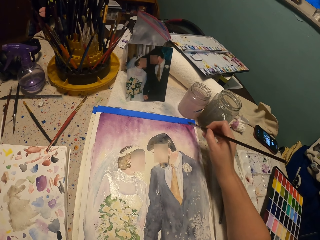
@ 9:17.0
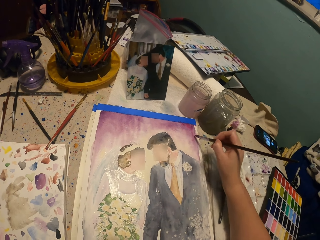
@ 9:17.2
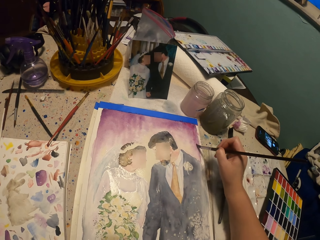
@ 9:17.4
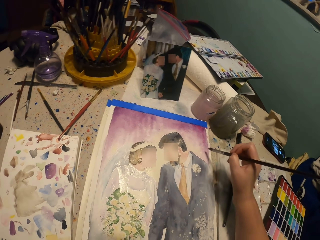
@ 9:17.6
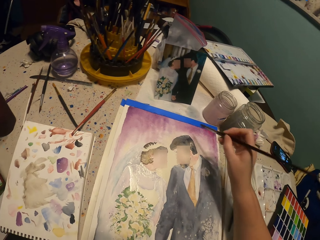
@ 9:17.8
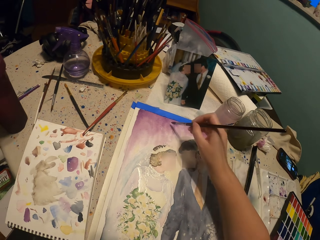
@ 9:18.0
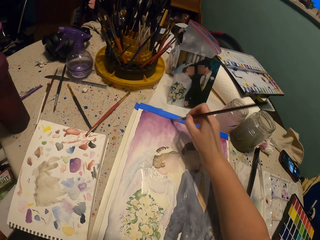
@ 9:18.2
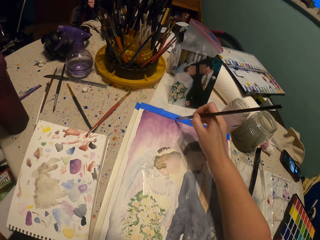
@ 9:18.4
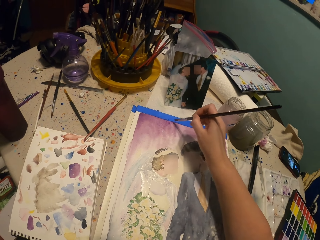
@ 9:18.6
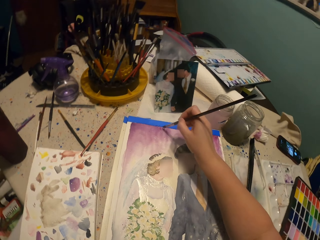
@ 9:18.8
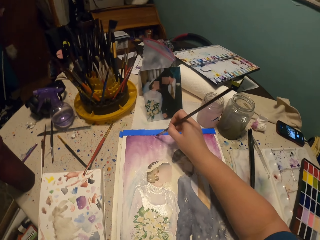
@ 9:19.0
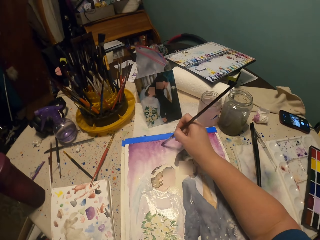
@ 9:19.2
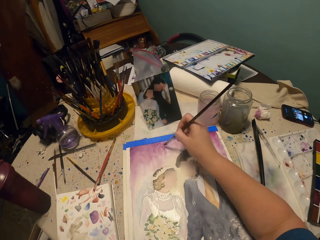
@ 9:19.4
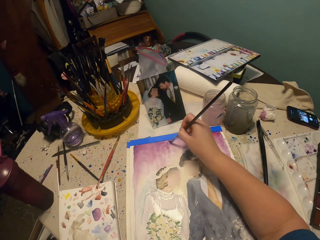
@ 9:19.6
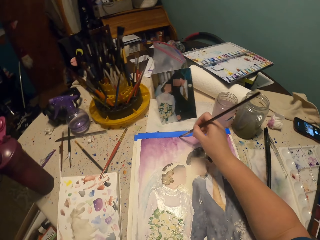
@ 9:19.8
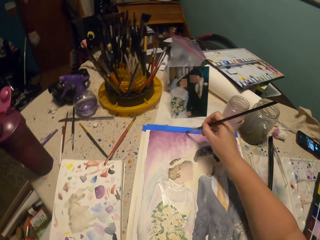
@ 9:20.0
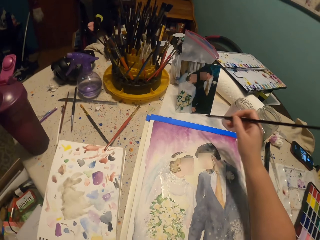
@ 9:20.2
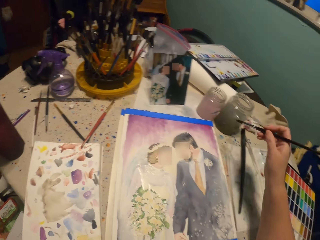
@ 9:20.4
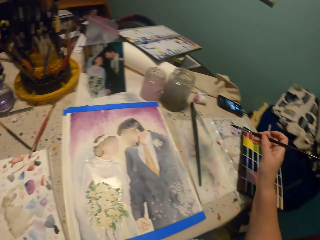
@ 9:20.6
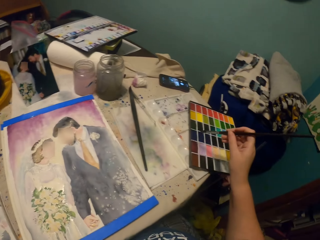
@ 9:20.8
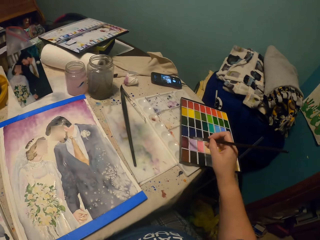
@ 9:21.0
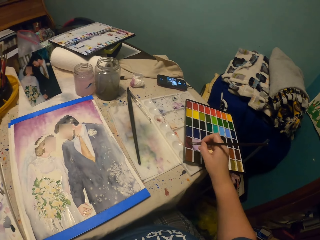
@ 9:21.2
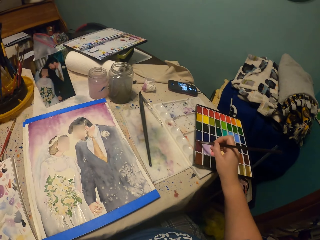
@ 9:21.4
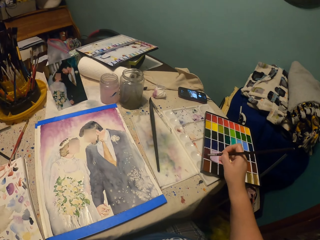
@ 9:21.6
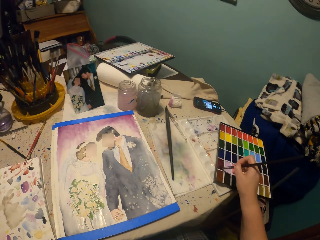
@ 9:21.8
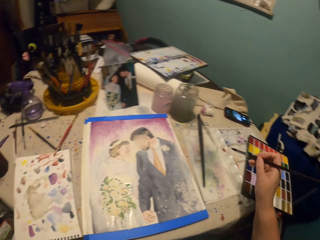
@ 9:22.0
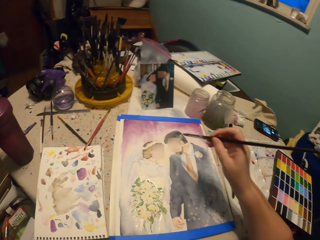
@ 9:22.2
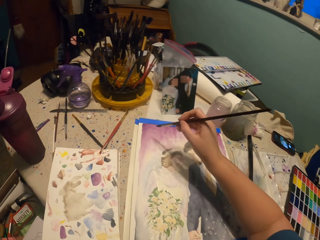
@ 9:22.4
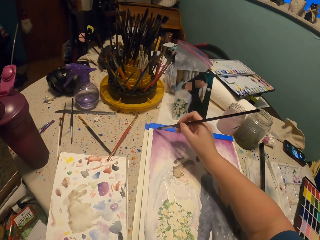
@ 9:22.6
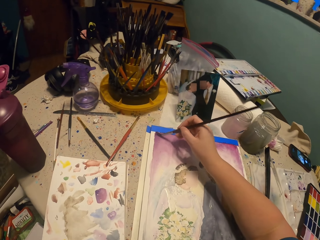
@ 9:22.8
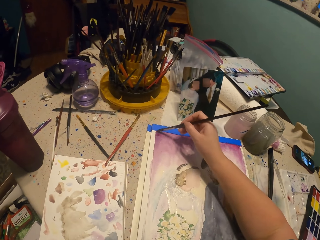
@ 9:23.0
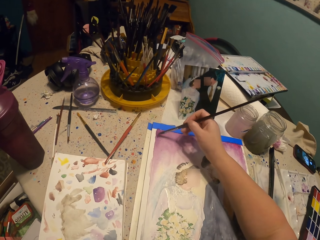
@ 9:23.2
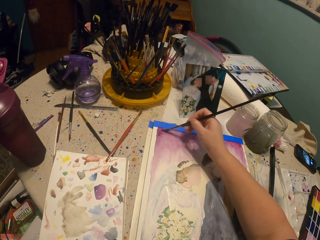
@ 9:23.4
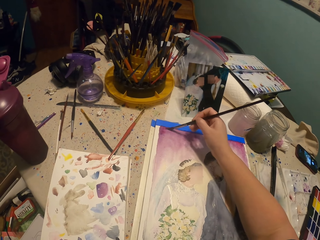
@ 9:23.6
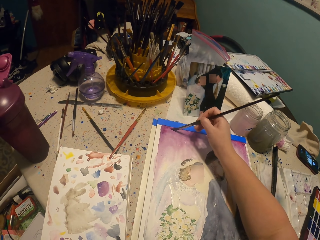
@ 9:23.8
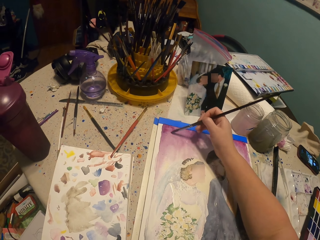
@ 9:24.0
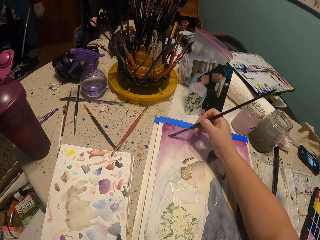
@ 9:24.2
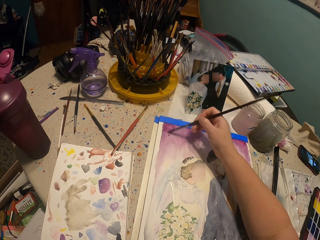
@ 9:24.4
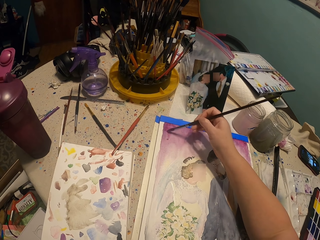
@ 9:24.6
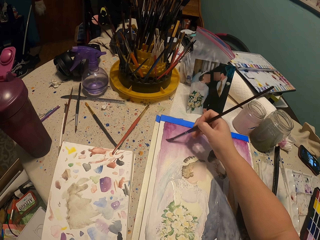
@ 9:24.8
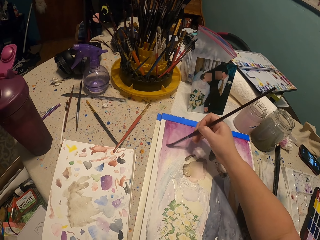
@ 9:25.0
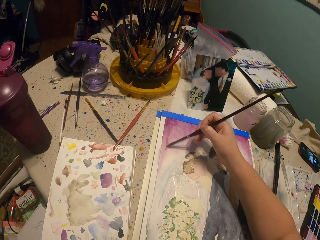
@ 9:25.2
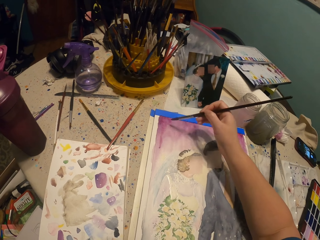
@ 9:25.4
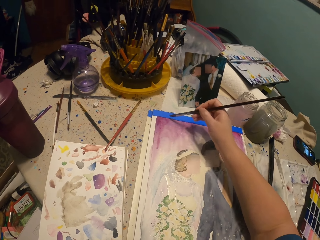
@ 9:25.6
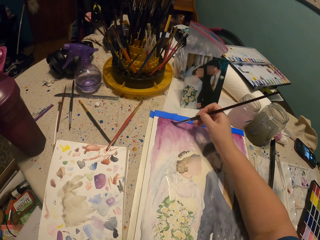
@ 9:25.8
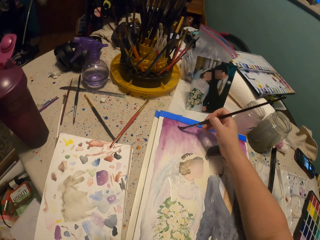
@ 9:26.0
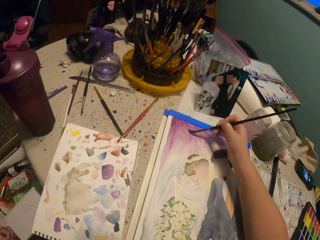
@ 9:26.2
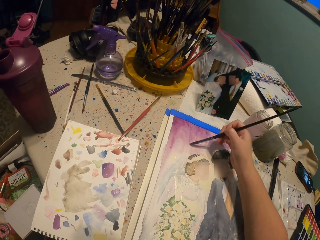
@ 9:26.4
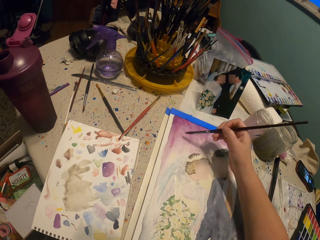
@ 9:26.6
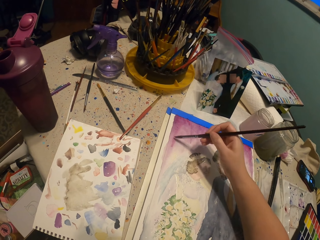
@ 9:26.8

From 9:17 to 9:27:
The camera wearer looks around. They dip the round brush in paint. They paint the picture with the paint brush.

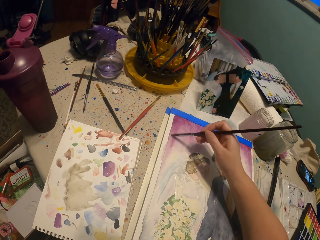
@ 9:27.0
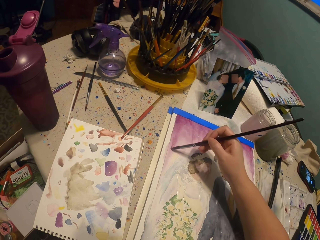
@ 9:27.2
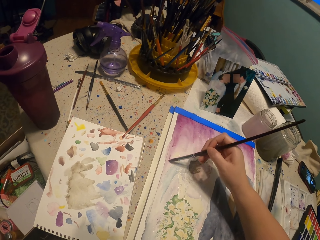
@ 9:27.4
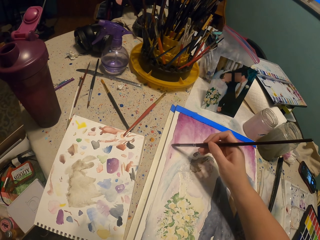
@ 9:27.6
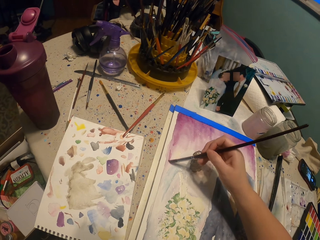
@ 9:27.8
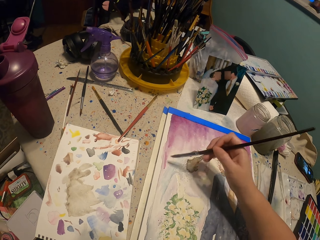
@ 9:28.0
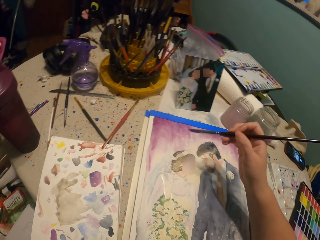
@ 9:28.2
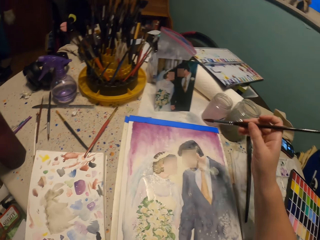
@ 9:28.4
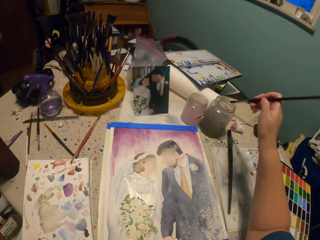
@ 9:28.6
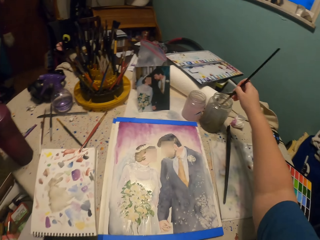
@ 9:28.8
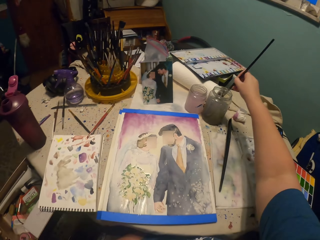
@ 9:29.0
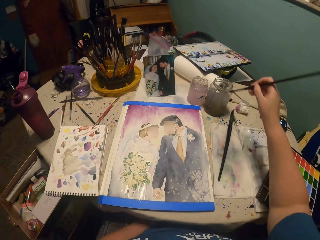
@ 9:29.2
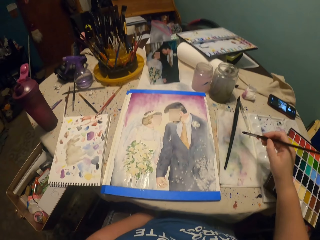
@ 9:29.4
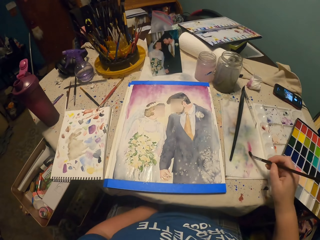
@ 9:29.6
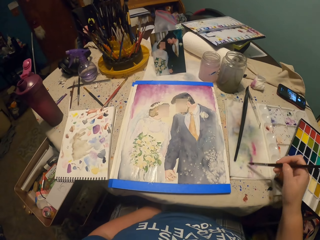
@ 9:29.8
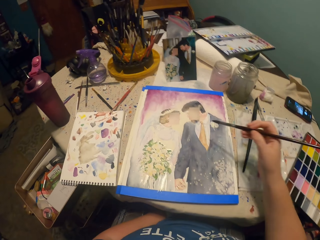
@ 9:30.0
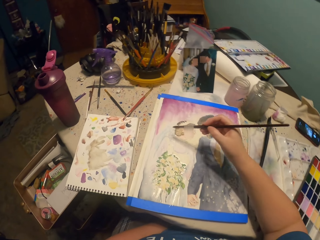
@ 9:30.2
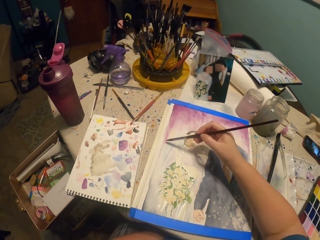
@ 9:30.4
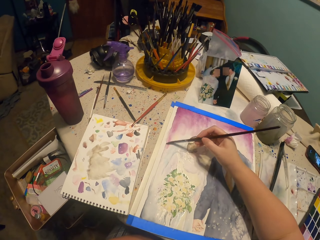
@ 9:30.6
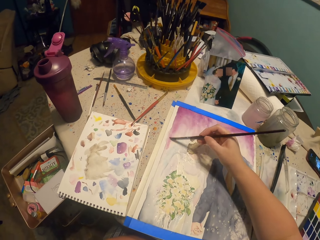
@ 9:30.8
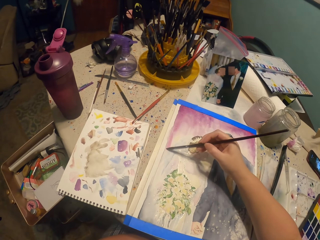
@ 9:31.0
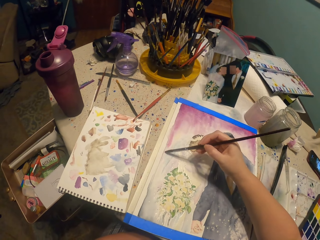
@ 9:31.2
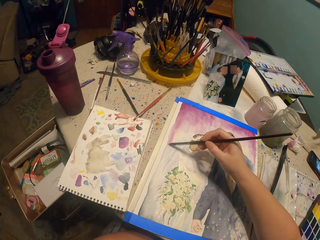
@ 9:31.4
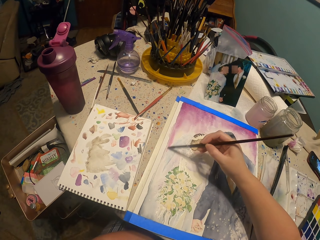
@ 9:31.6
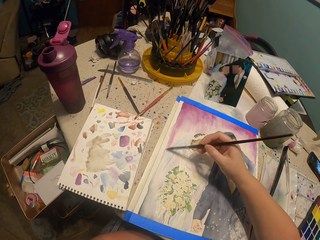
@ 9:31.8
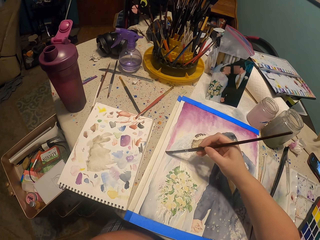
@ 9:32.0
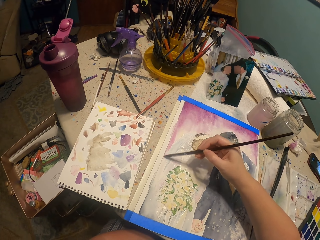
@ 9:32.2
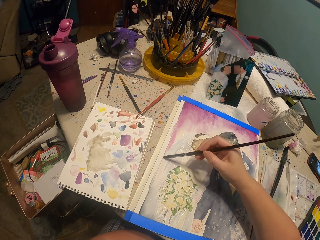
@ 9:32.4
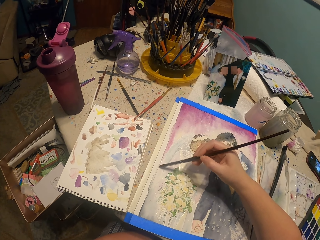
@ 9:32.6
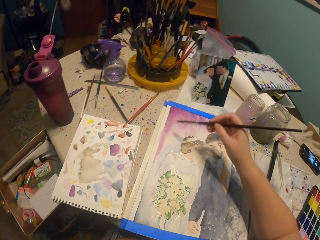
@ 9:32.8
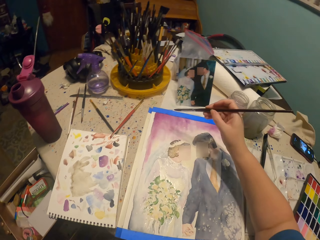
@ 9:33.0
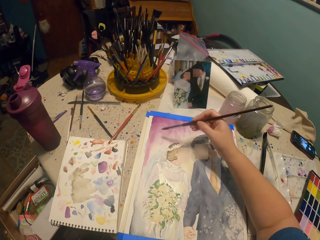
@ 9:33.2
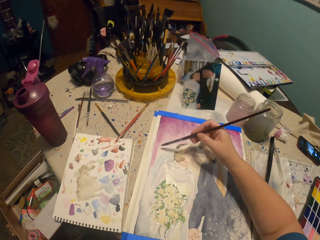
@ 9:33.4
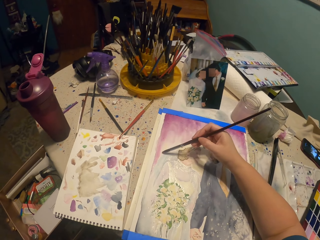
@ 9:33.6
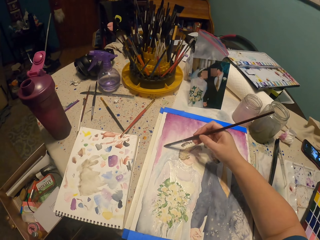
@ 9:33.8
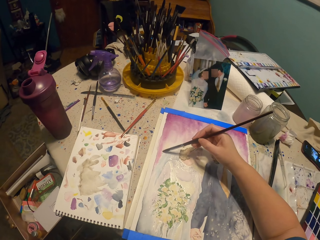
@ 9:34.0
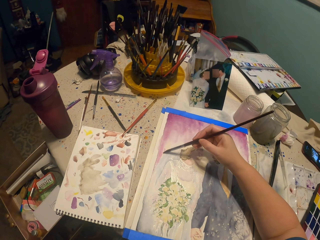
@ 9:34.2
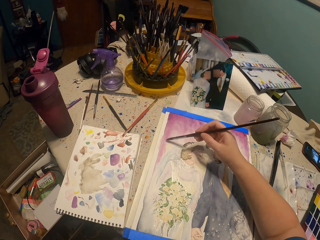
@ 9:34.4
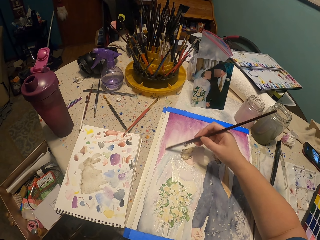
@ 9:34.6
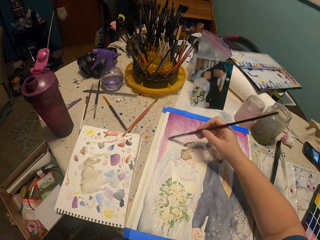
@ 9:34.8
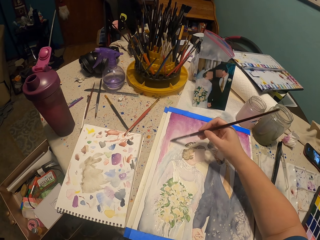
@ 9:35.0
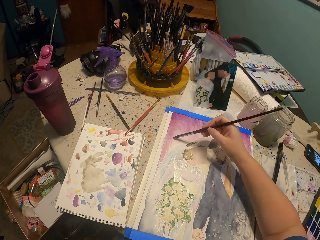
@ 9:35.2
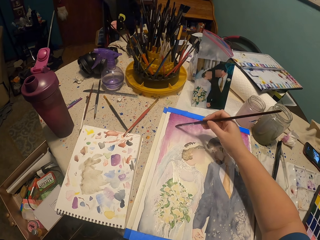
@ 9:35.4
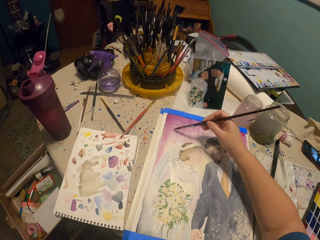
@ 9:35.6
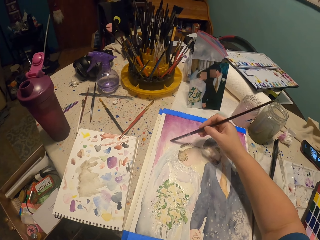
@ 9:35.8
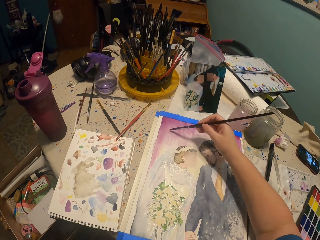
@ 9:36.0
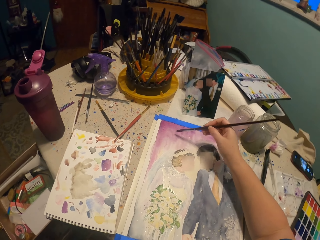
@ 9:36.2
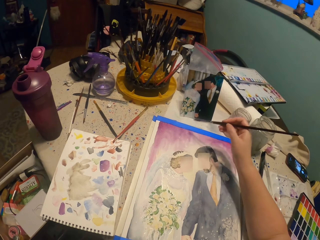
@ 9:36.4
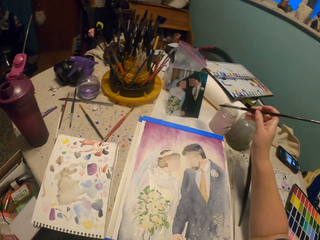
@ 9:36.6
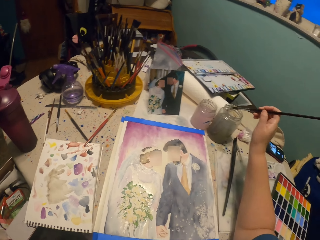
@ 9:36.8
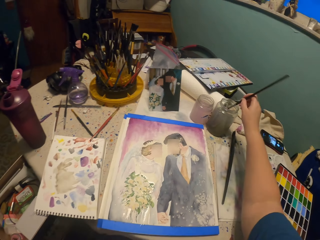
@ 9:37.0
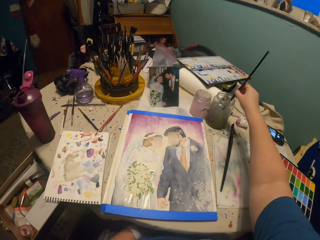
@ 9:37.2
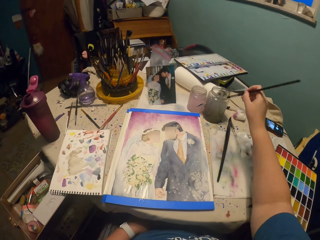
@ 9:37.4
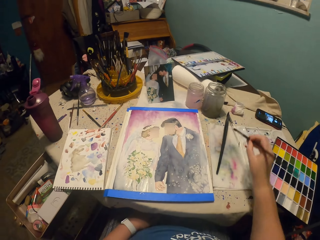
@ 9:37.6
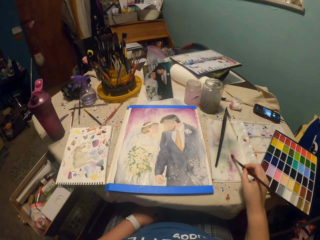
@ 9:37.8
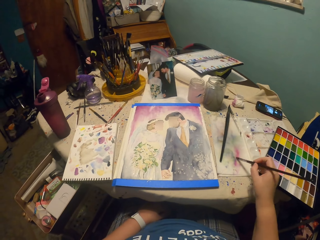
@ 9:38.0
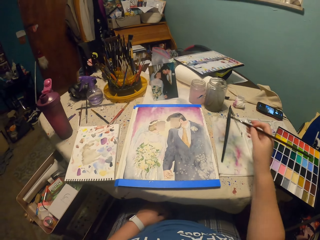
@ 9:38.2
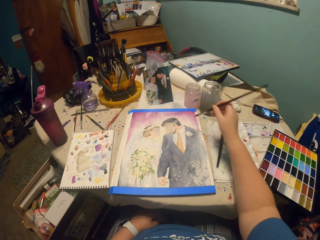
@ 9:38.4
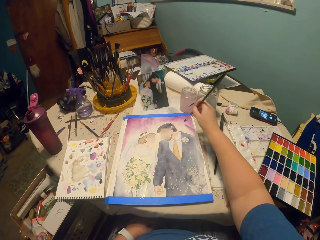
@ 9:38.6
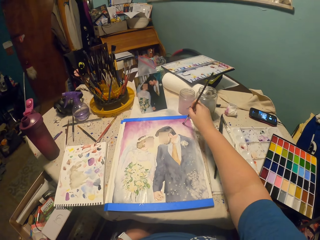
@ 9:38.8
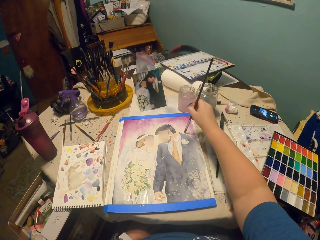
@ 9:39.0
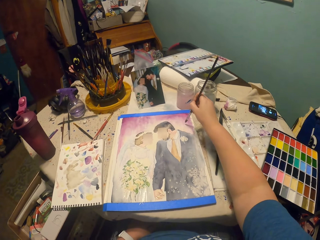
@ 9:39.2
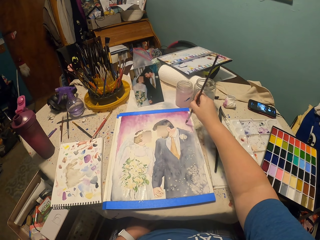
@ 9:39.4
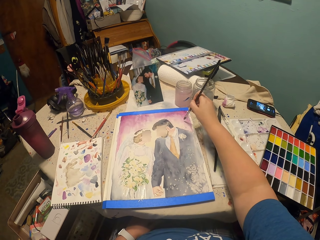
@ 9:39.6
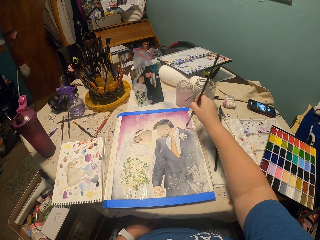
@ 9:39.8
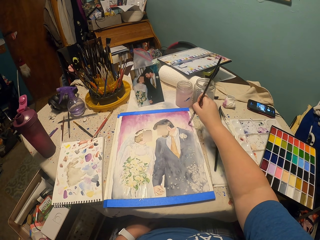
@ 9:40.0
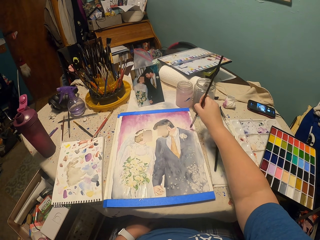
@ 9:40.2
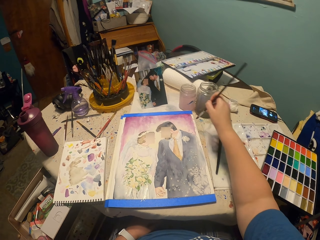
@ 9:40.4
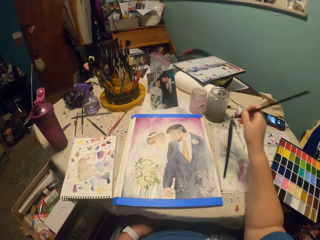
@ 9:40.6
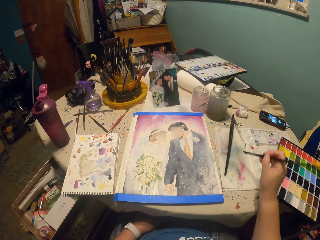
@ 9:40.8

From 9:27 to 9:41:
The camera wearer taps a side. They dip the paint brush in water. They tap a side. They paint the picture with the paint brush. They tap a side. They dip the paint brush in water. They tap a side. They paint the picture with the paint brush.
